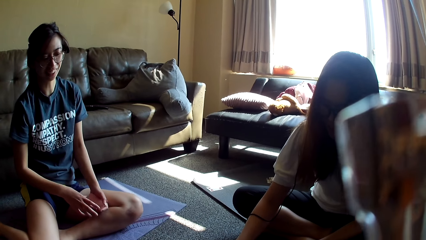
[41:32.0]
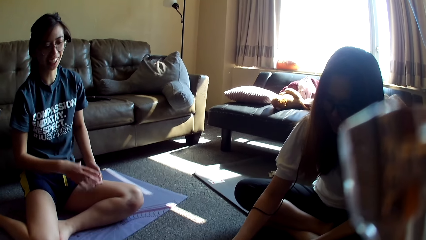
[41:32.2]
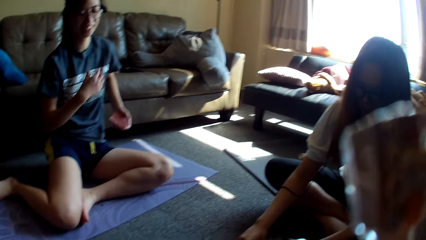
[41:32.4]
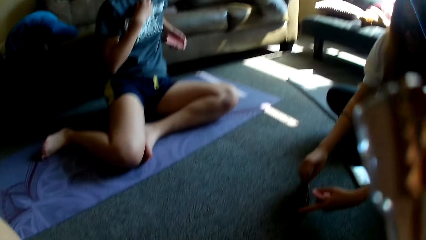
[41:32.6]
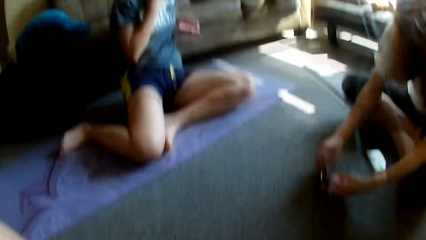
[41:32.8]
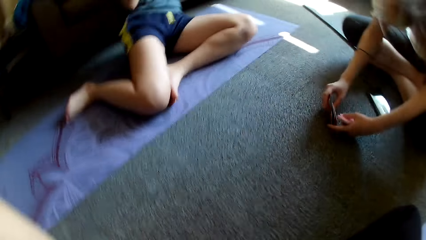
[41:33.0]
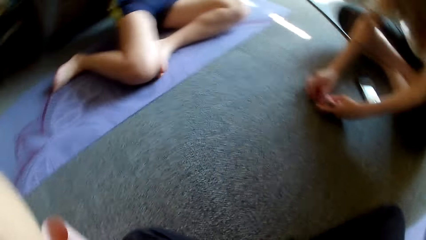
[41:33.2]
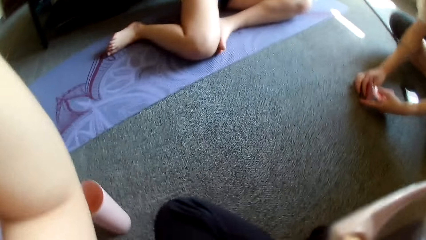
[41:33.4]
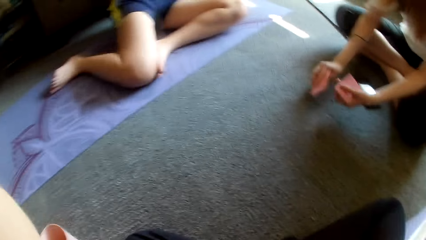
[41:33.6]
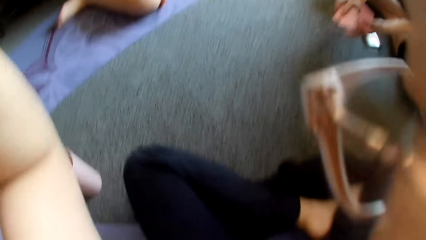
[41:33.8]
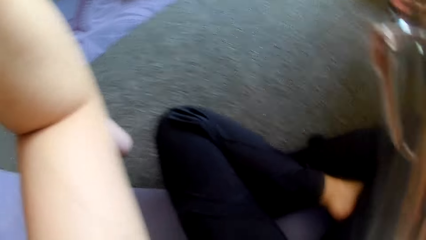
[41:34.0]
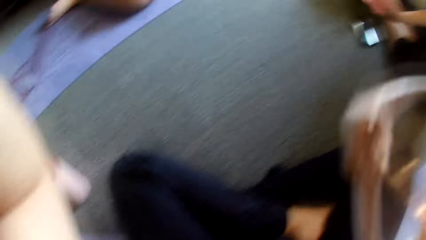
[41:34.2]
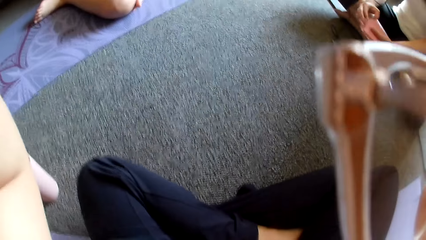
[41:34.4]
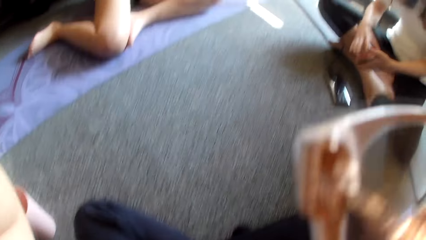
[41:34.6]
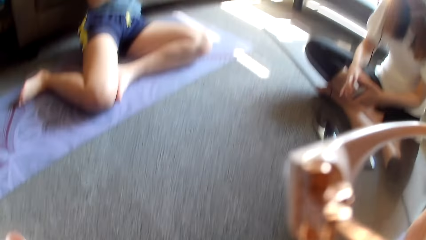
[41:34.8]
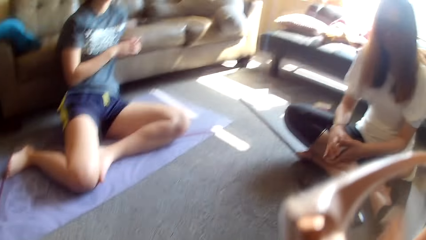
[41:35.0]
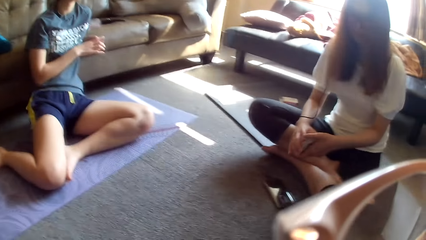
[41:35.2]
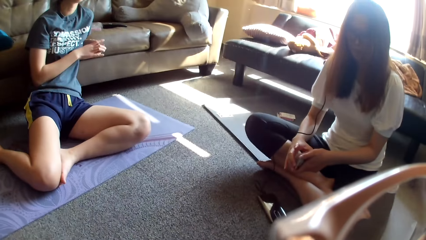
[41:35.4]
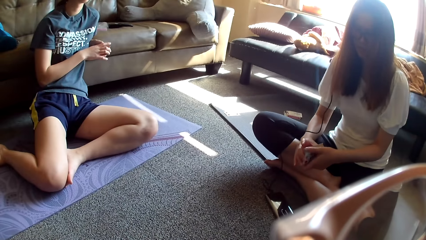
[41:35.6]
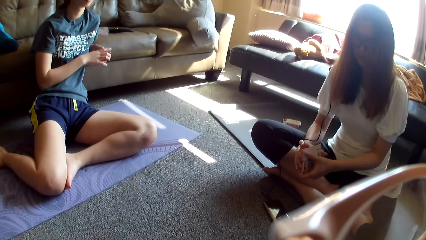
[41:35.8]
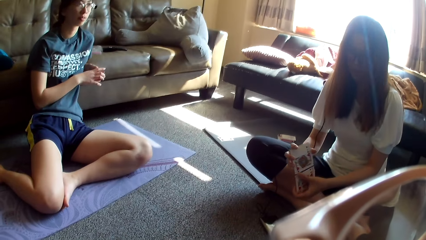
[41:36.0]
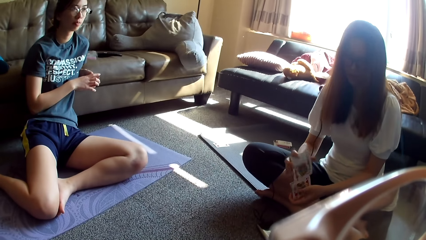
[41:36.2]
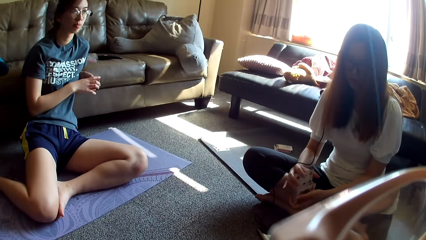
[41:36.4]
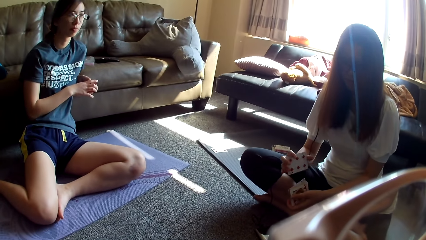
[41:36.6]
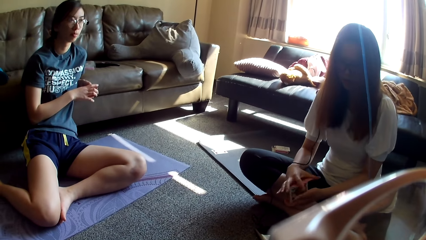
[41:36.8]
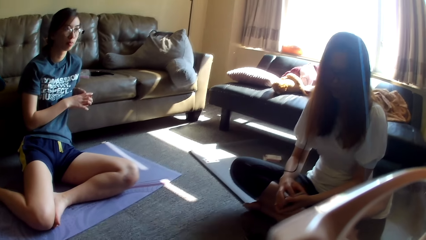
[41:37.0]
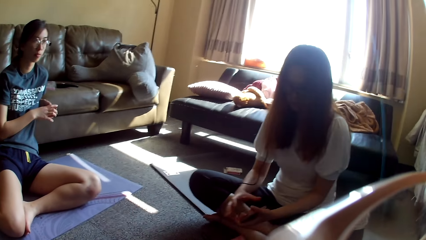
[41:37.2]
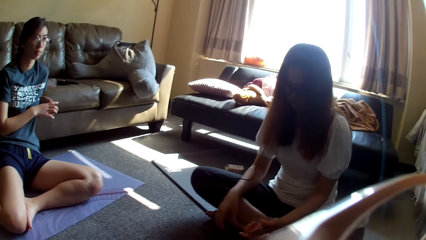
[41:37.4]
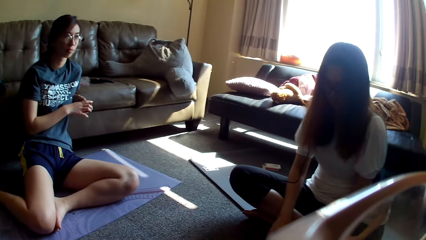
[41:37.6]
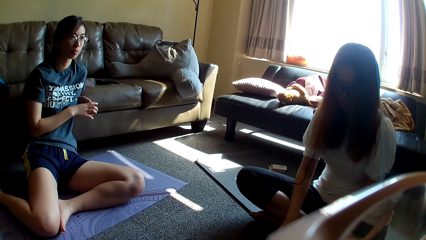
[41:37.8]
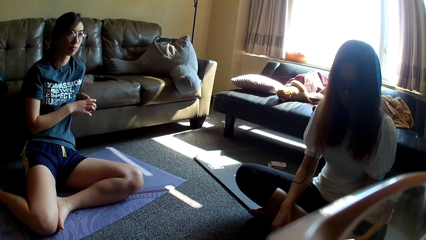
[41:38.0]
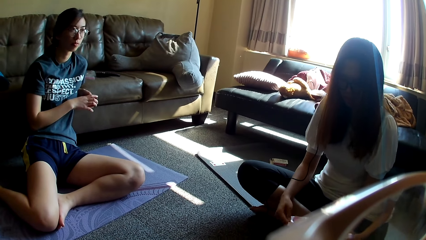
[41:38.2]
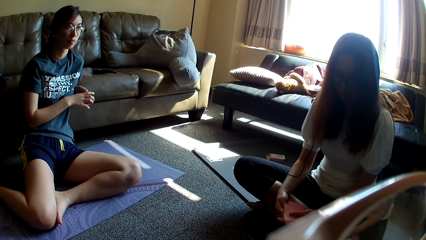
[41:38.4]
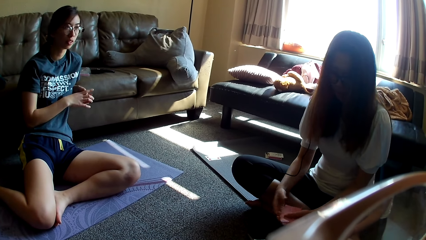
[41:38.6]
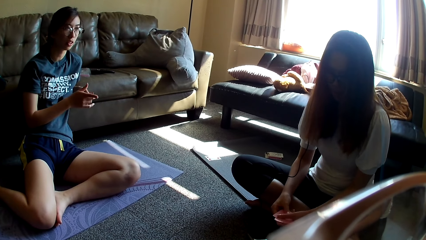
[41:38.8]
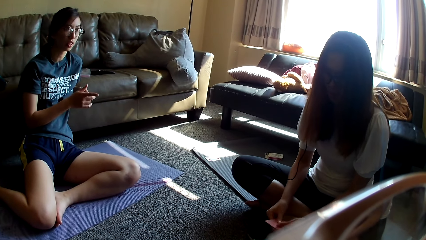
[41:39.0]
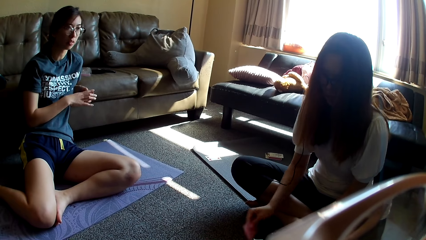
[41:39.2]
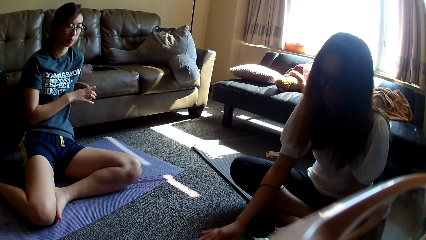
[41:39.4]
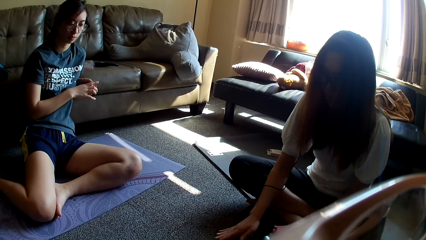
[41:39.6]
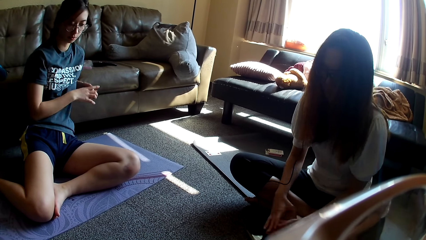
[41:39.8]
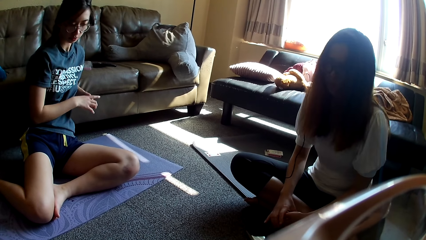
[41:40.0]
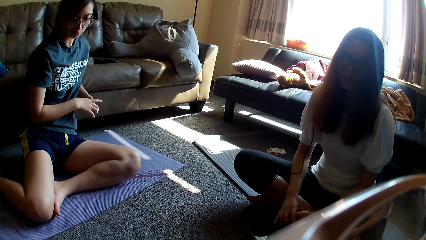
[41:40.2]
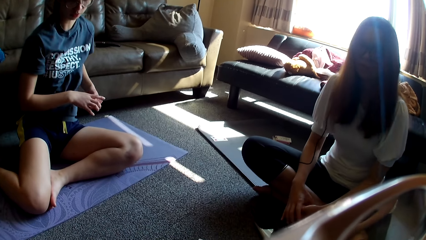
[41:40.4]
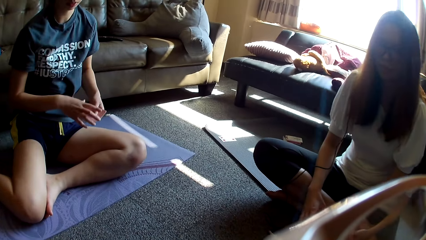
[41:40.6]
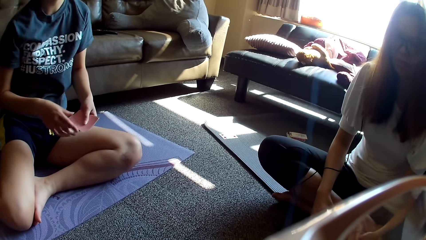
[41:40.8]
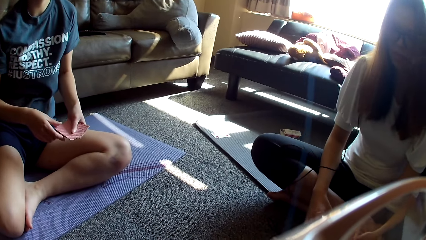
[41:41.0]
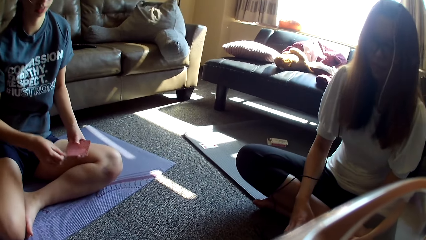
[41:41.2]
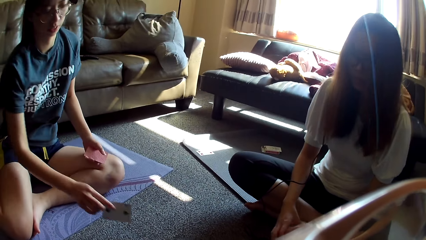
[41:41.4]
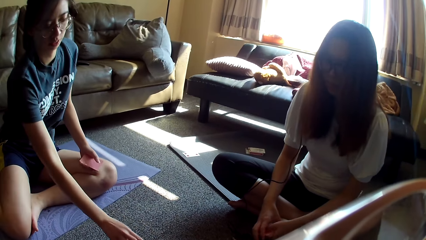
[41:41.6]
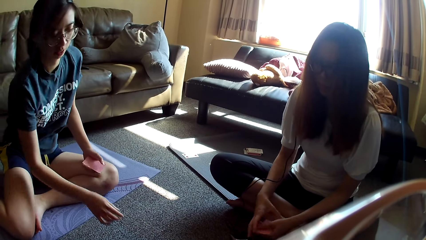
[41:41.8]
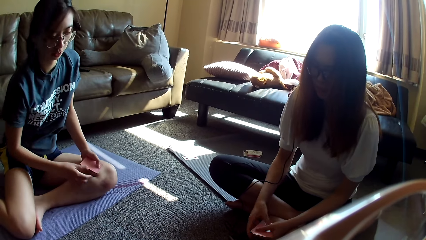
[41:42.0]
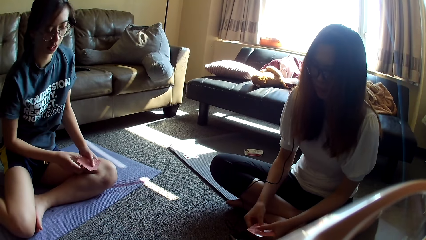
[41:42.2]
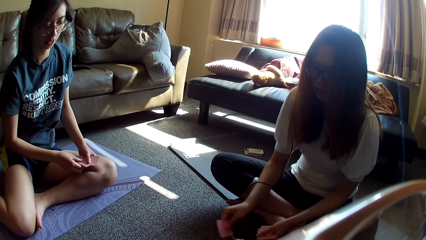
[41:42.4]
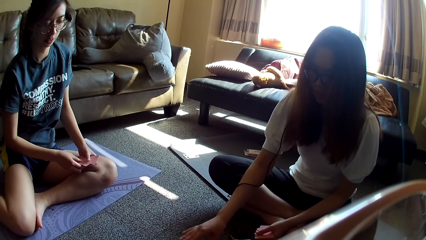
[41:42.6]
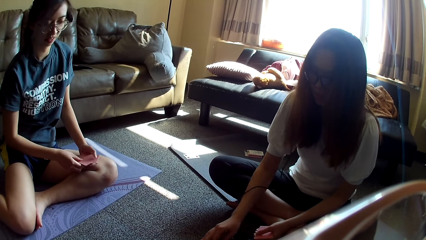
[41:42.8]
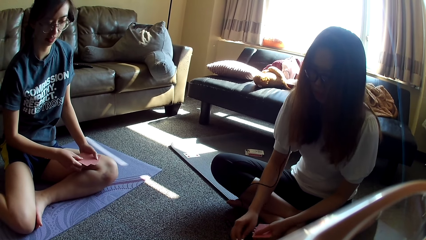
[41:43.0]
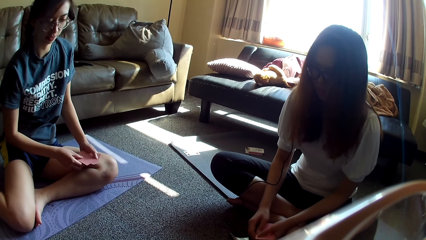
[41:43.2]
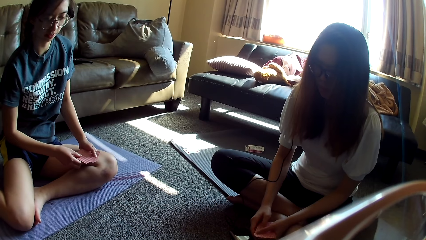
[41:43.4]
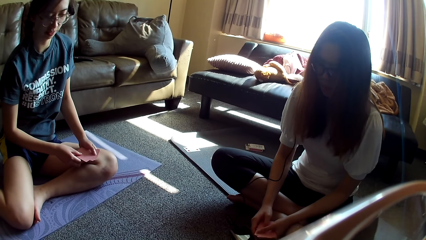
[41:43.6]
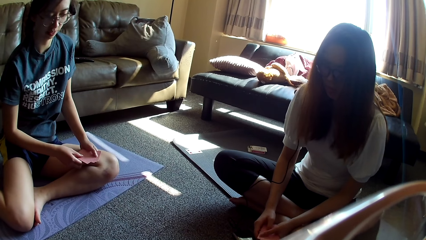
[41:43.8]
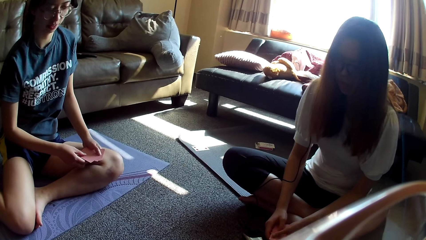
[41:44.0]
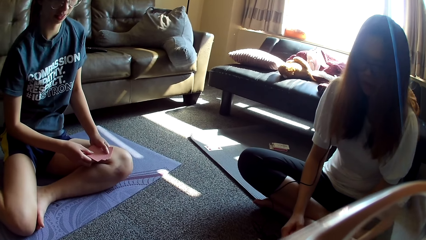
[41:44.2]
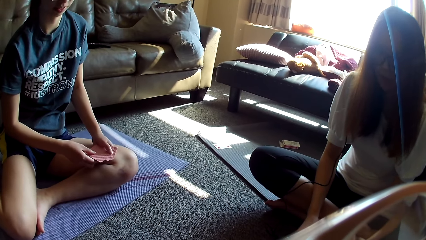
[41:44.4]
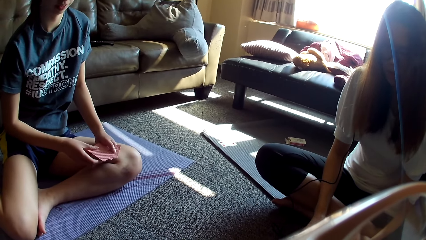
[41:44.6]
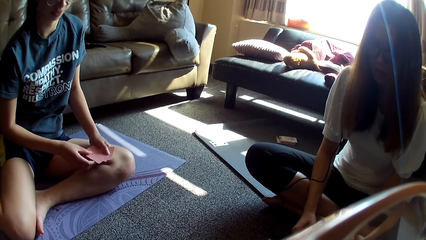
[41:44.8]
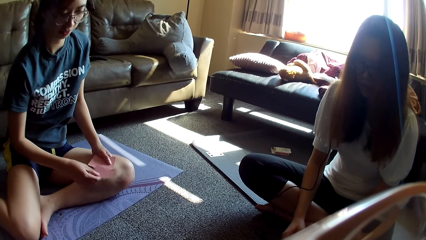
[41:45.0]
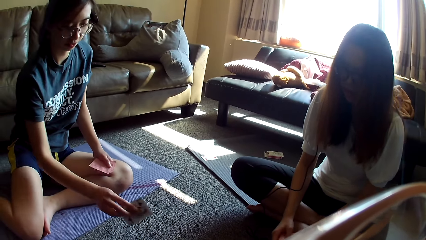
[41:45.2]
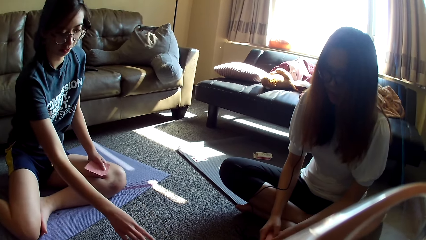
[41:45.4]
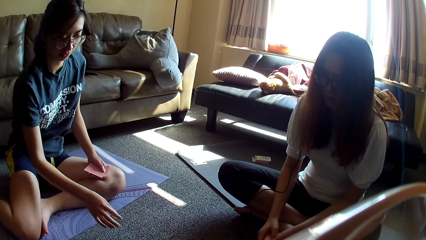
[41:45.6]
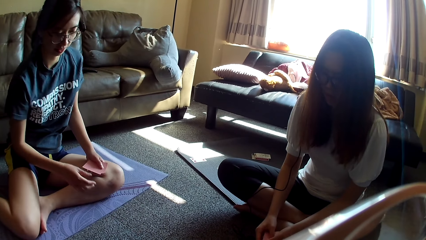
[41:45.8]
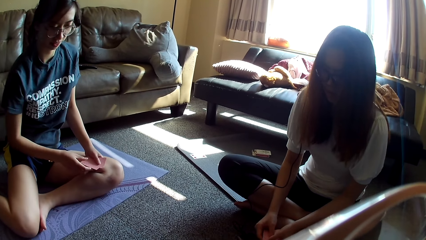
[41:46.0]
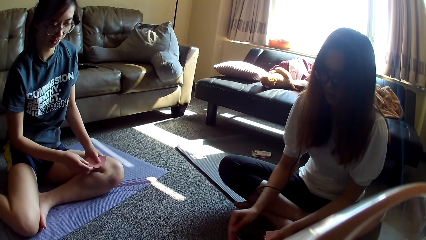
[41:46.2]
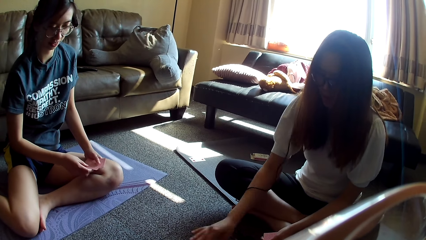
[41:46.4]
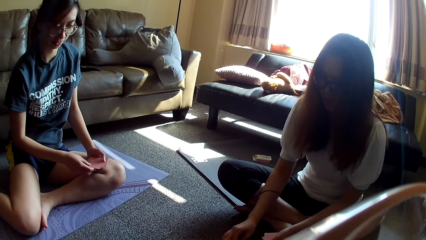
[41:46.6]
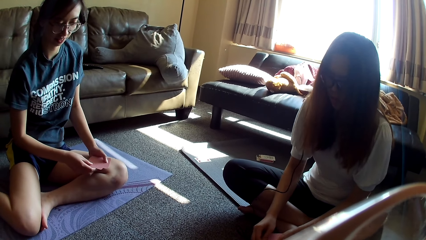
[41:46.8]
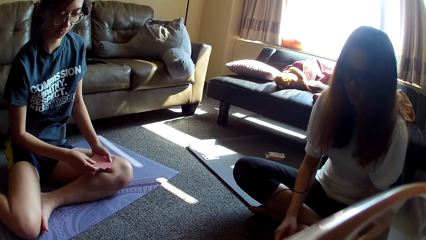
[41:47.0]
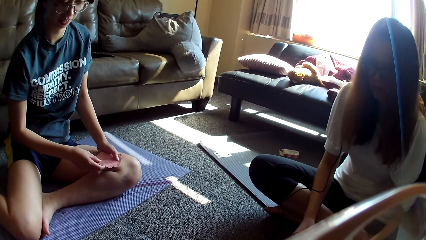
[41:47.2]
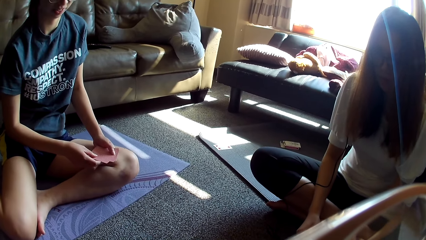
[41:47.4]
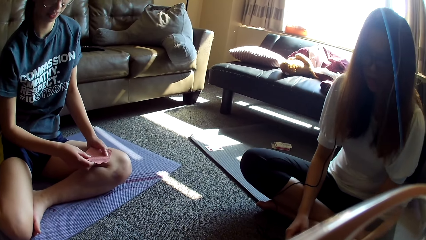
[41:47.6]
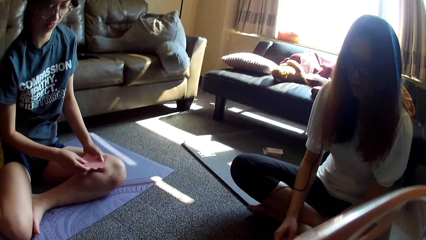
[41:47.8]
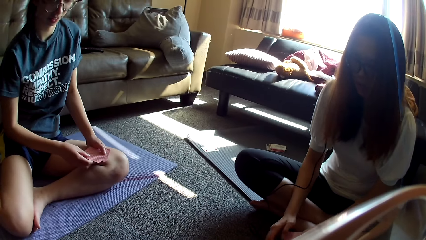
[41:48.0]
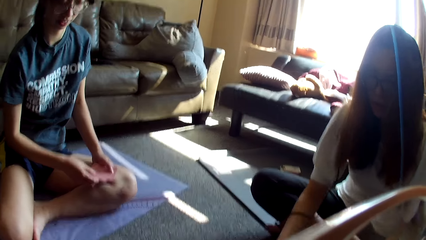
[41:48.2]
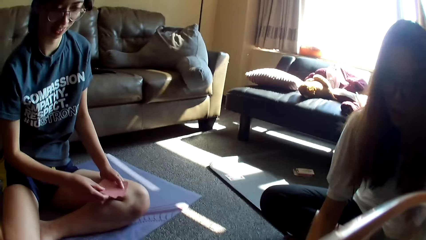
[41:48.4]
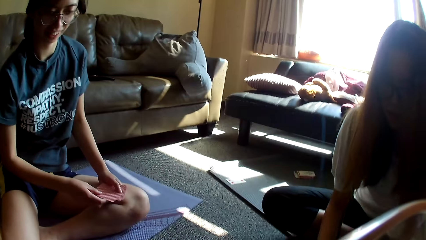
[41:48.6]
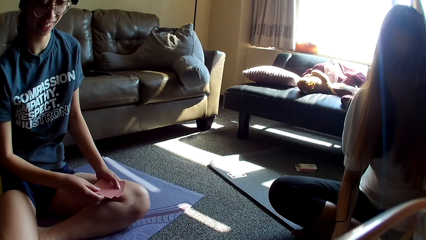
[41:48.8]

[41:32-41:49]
A lady aligns the card game and holds her top. Another lady collects cards. The camera wearer adjusts the camera. The other lady mixes the cards and adjusts the camera. The other lady picks the card game and holds the card game. The first lady points a finger and holds the card game. The other lady places a card on the floor and holds the card game. The first lady moves the card game, places a card on the floor and holds the card game. The other lady places a card on the table and holds the card game. The first lady picks the card game, places a card on the floor and holds the card game. The other lady places a card on the floor.
